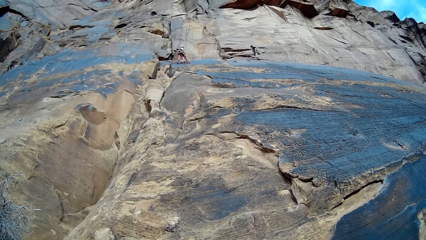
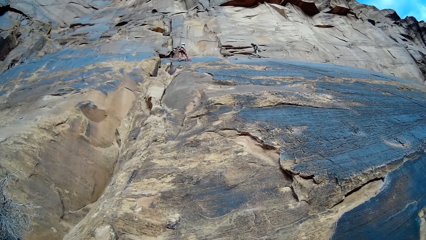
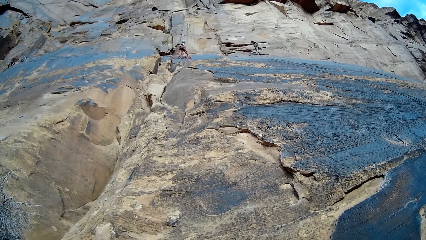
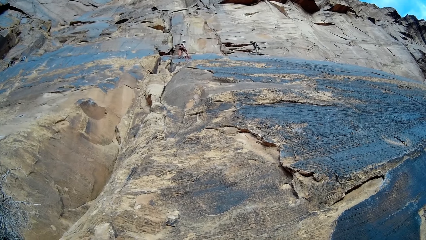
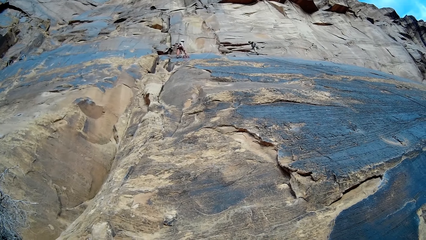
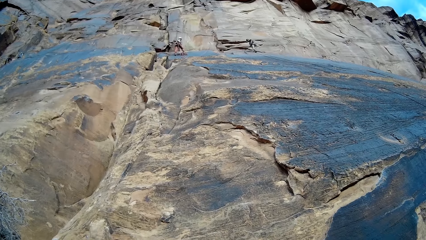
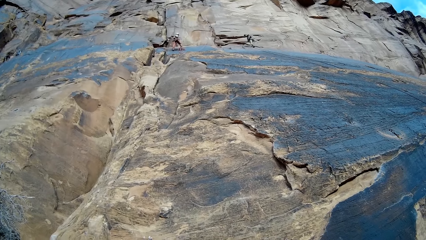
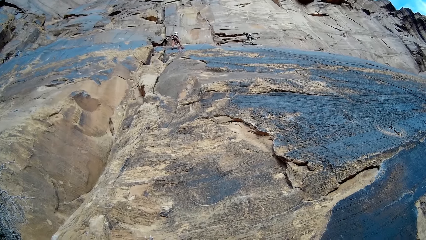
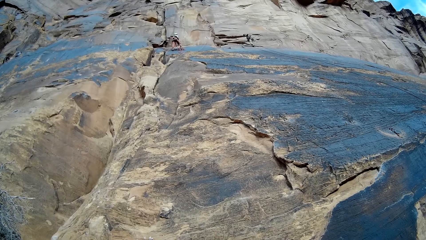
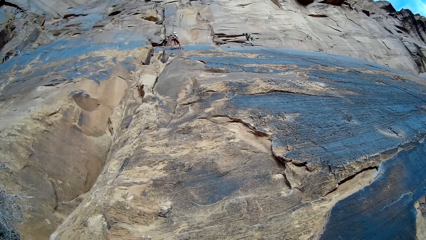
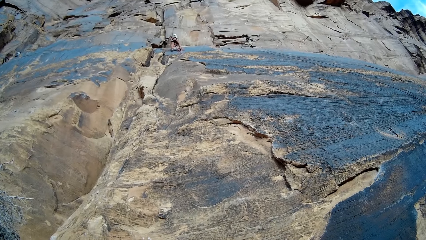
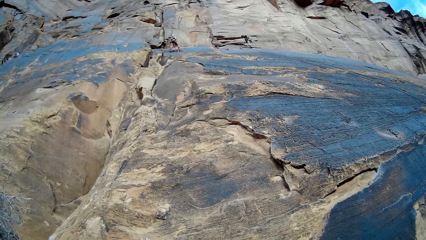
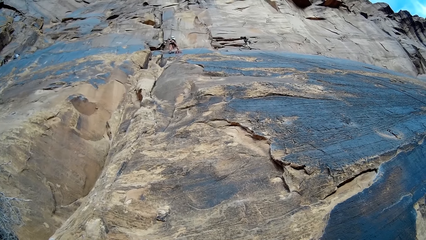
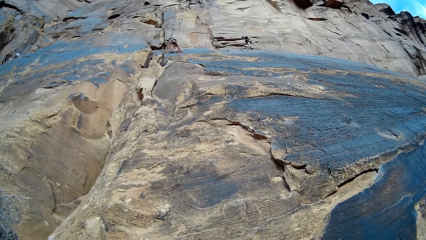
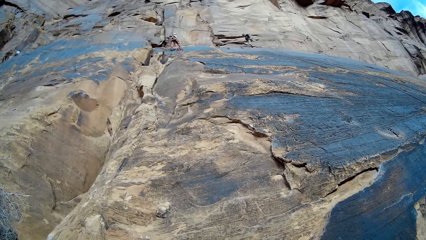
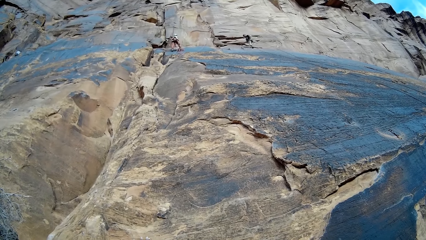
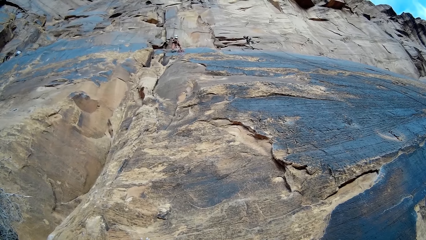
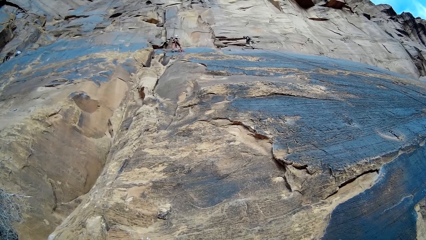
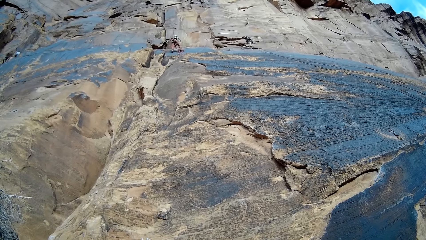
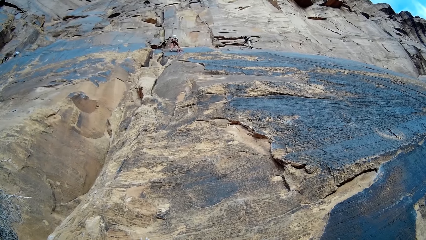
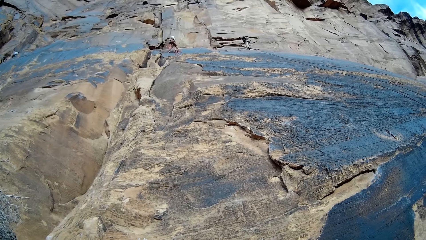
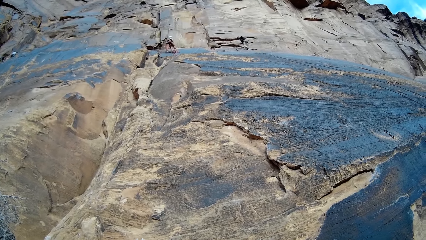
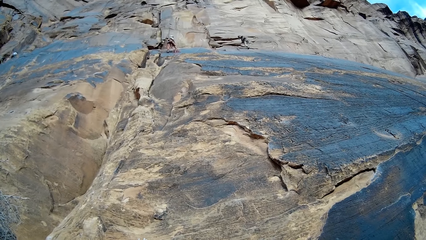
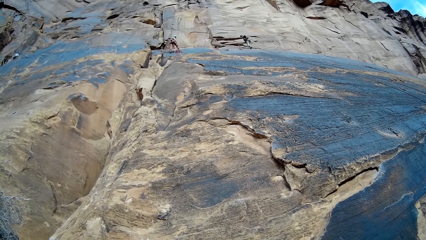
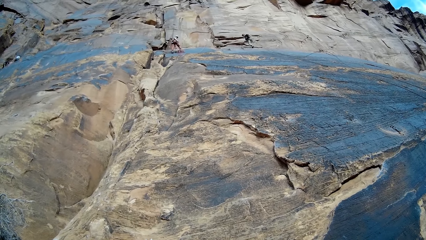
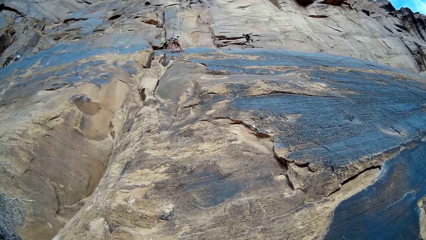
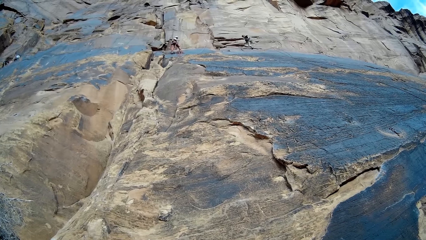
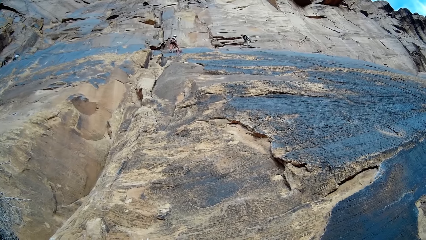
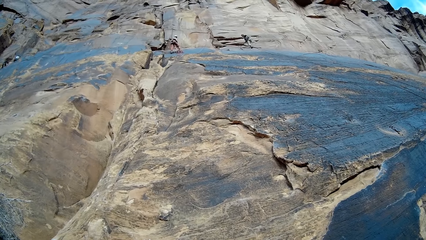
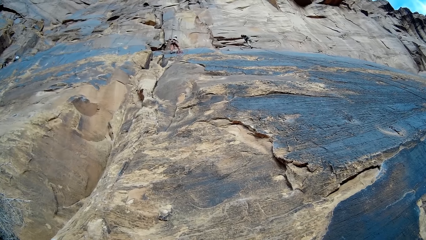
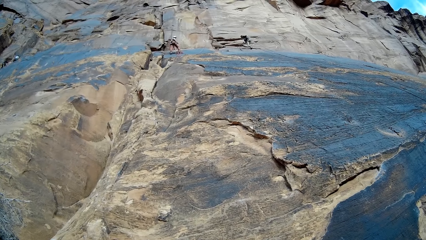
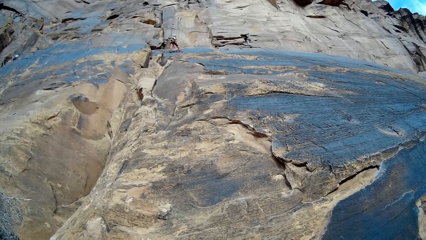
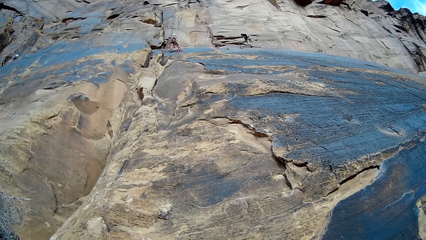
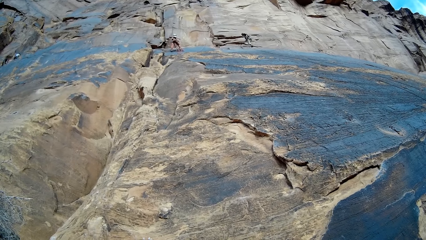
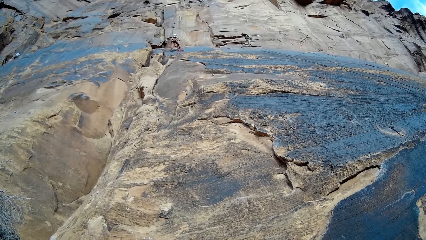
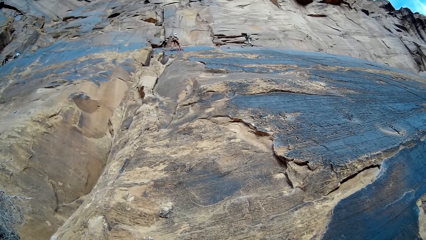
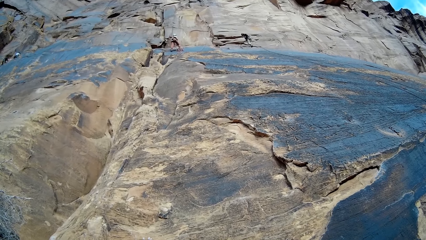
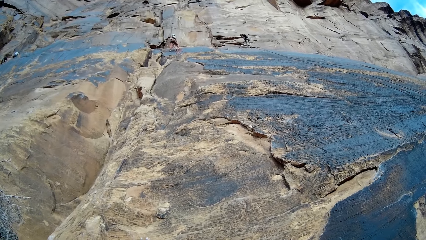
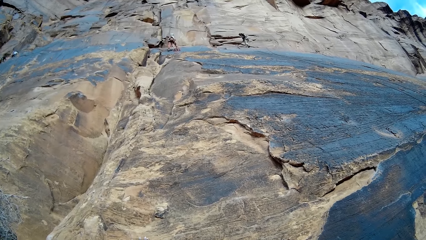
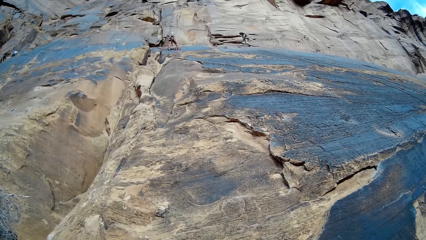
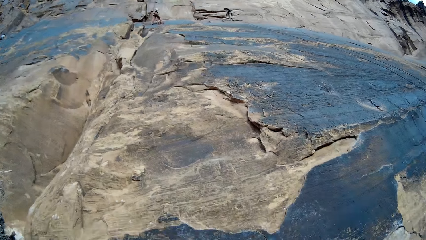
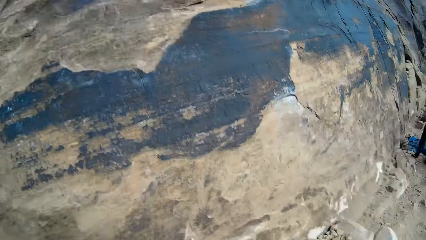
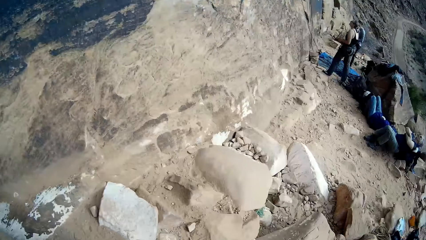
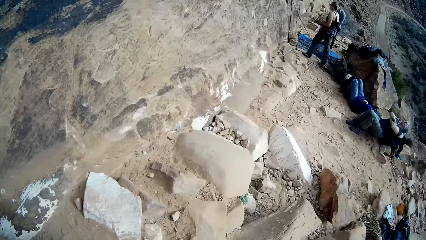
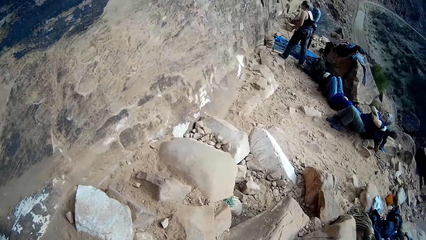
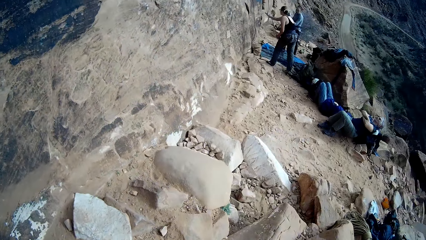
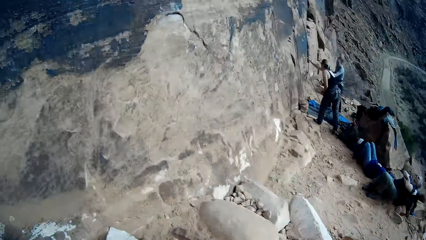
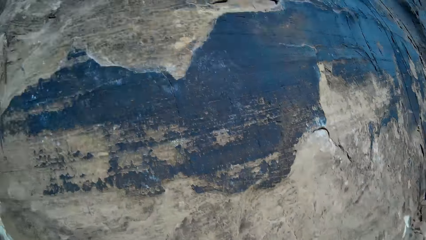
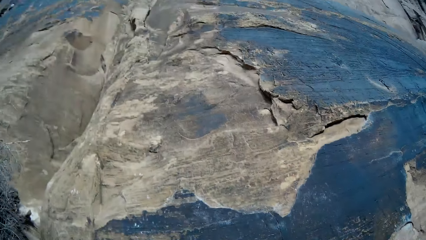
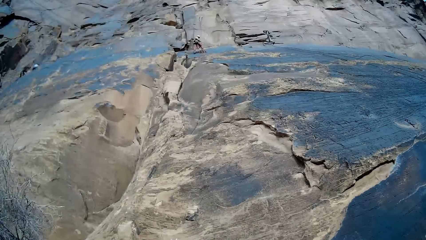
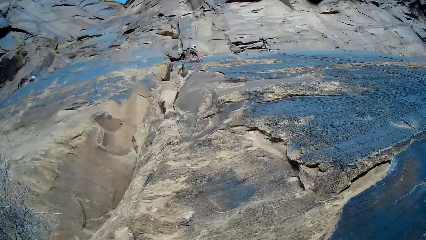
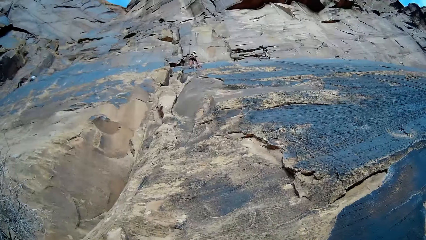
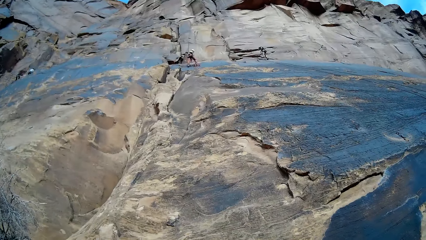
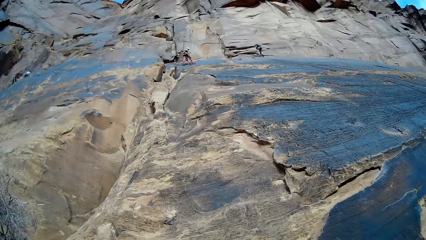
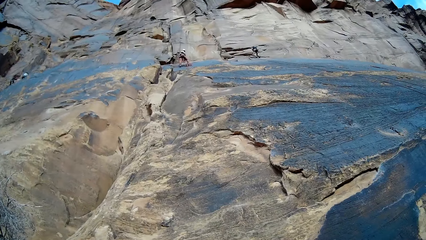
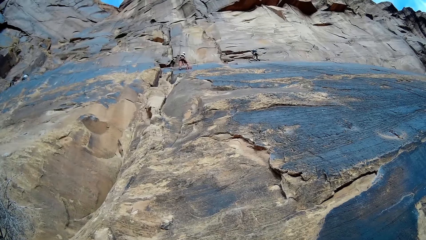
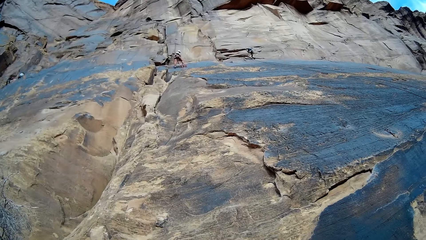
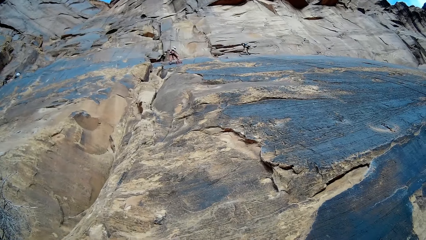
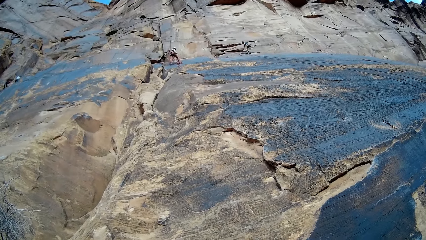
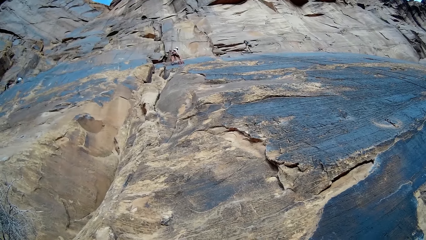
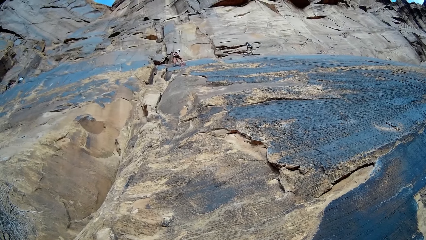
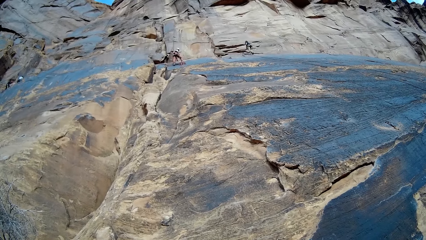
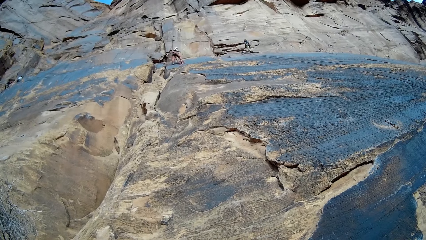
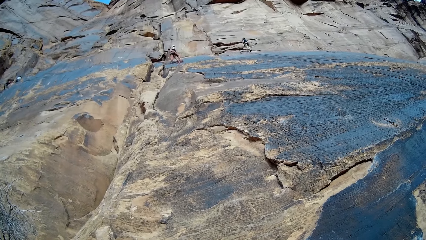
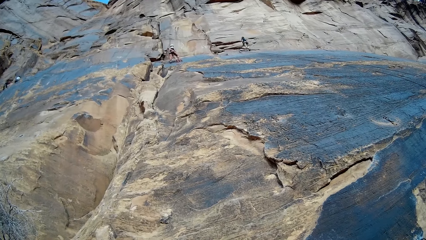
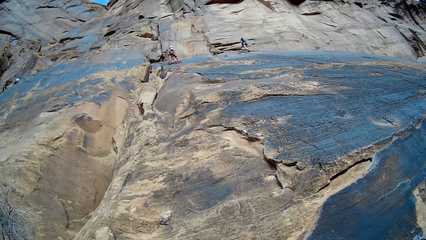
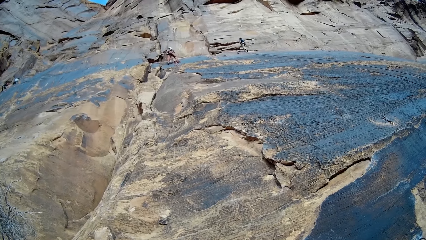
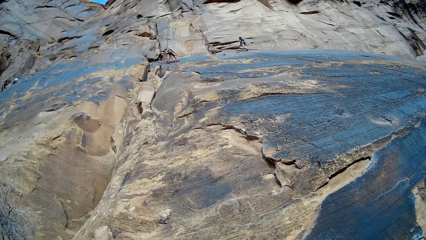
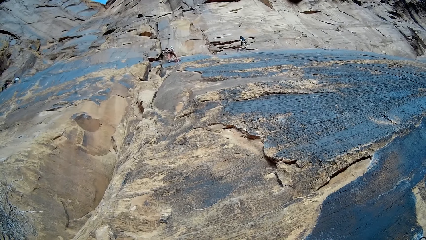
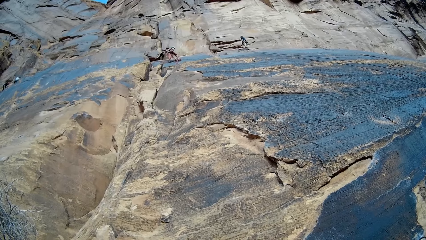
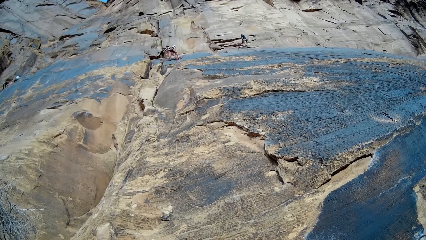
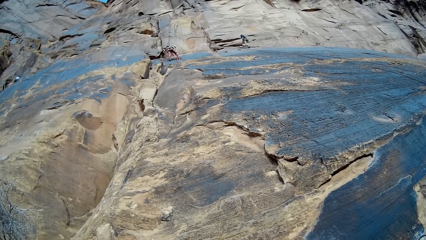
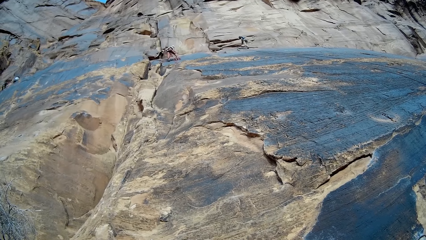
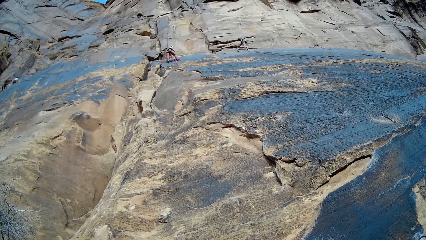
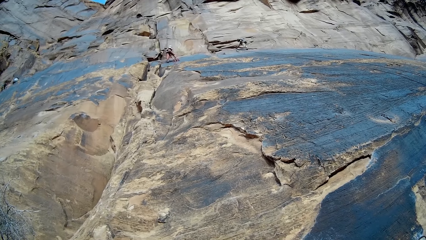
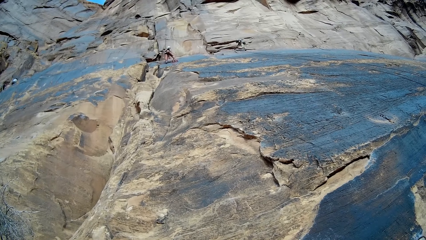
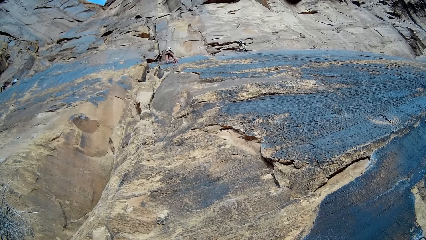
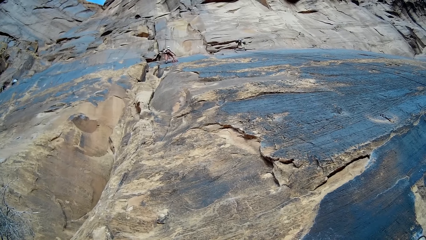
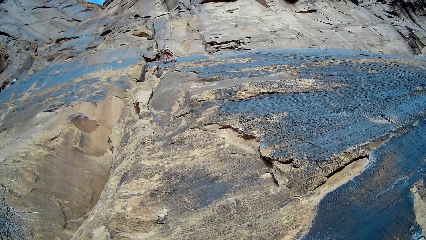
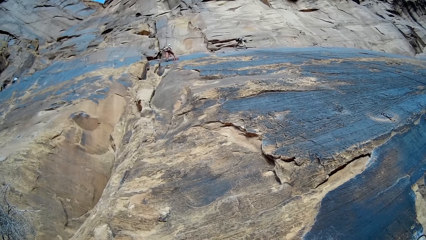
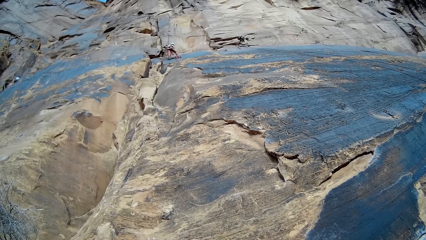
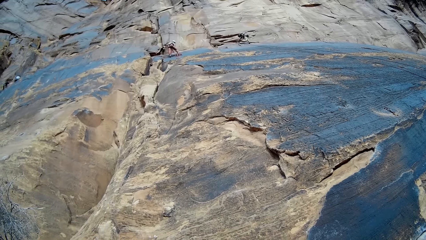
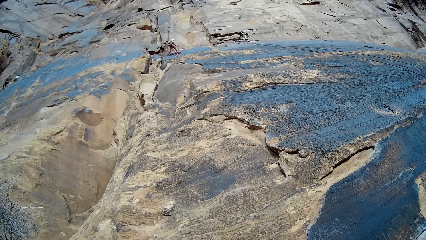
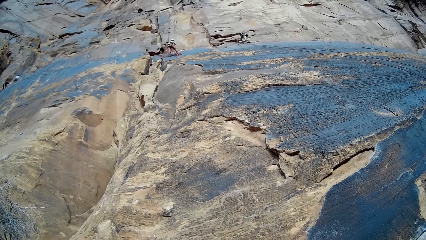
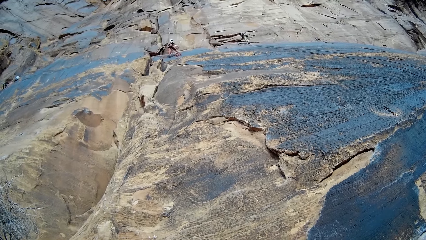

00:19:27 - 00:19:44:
The woman on the mountain pulls the rope. The camera wearer looks around. A person aligns the climbing rope. Another person aligns the climbing rope.
